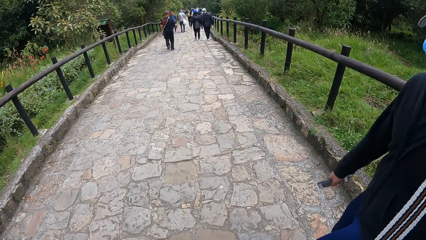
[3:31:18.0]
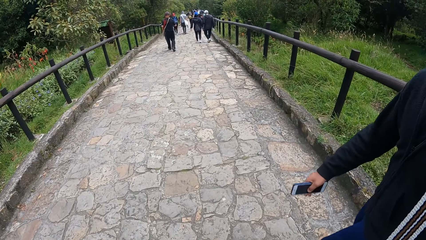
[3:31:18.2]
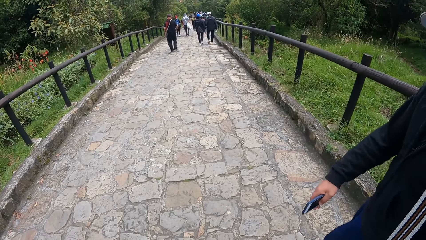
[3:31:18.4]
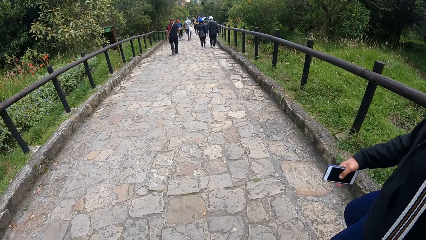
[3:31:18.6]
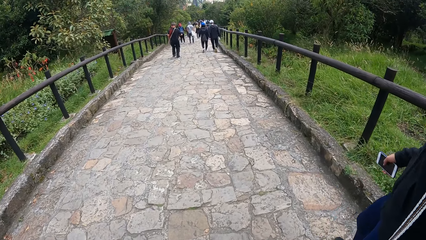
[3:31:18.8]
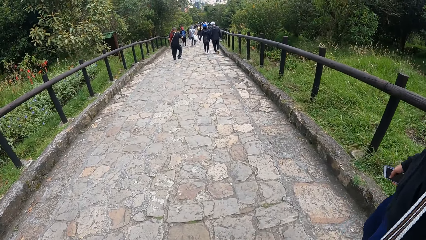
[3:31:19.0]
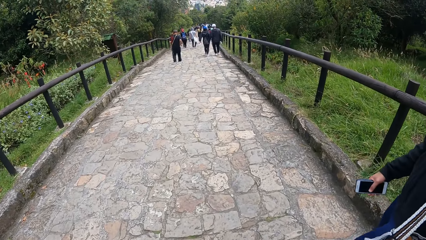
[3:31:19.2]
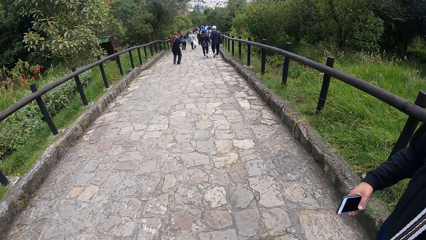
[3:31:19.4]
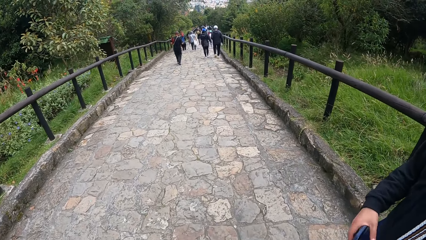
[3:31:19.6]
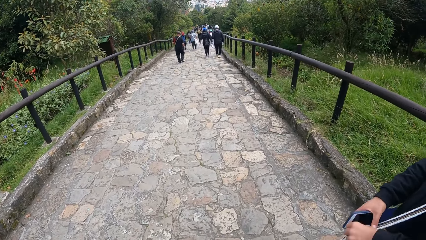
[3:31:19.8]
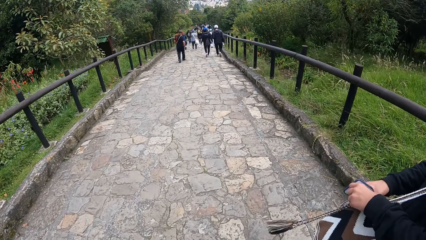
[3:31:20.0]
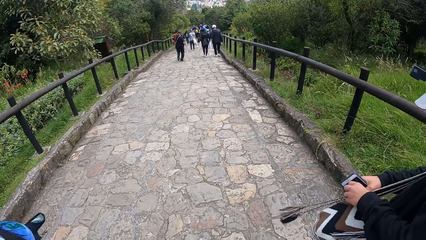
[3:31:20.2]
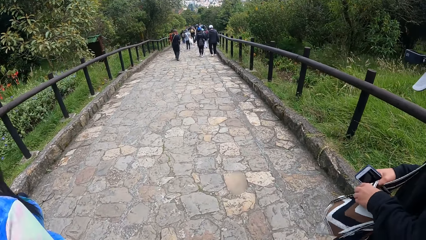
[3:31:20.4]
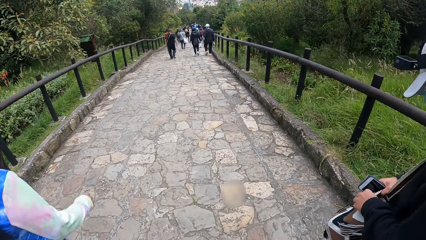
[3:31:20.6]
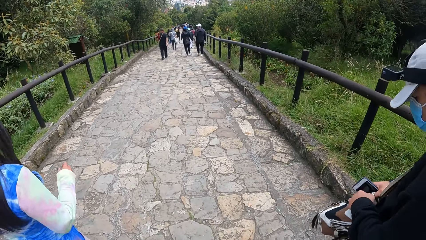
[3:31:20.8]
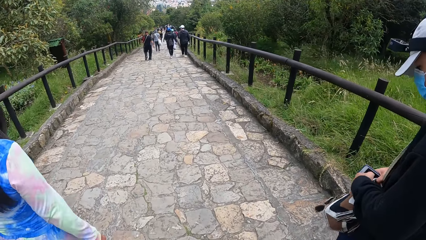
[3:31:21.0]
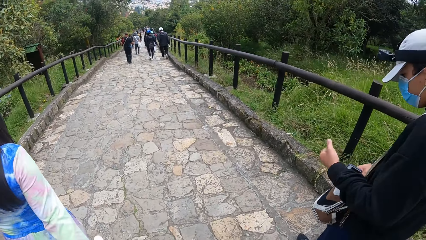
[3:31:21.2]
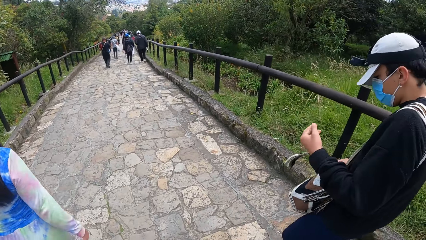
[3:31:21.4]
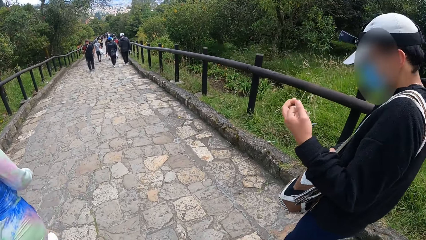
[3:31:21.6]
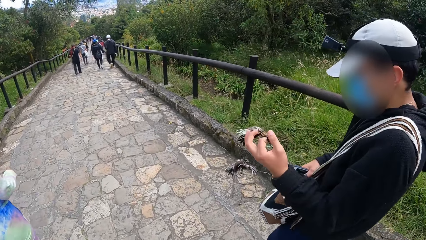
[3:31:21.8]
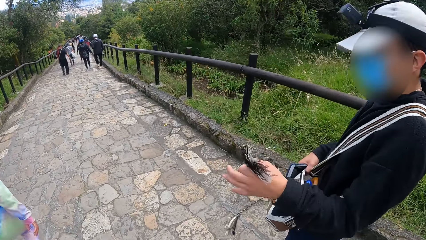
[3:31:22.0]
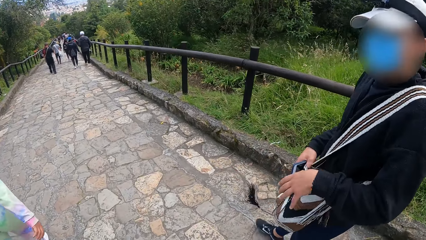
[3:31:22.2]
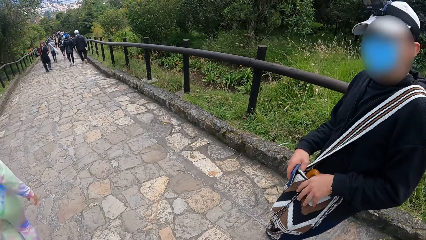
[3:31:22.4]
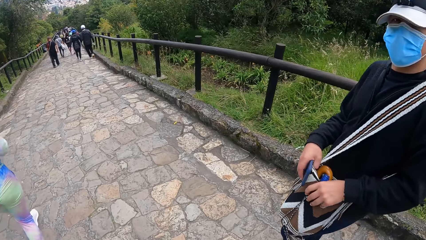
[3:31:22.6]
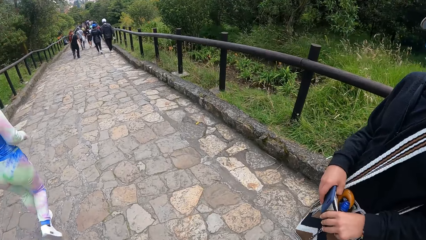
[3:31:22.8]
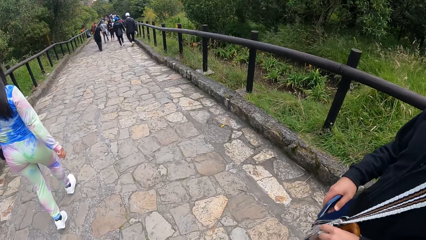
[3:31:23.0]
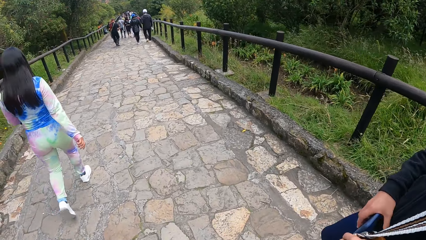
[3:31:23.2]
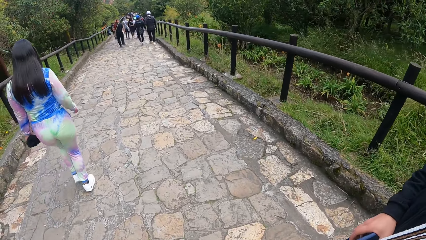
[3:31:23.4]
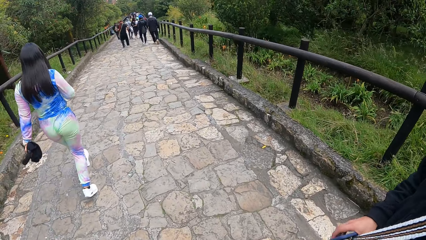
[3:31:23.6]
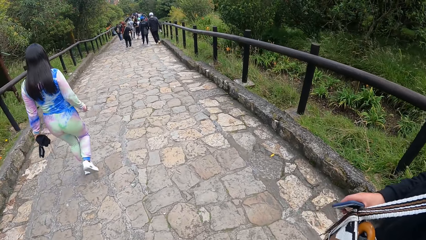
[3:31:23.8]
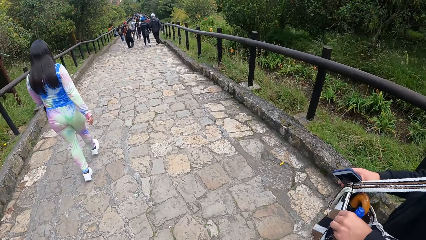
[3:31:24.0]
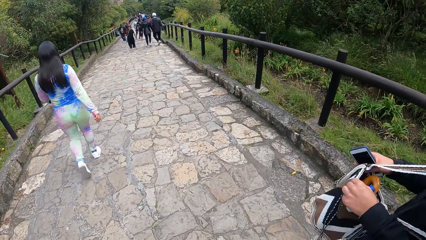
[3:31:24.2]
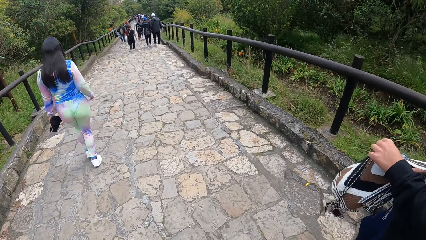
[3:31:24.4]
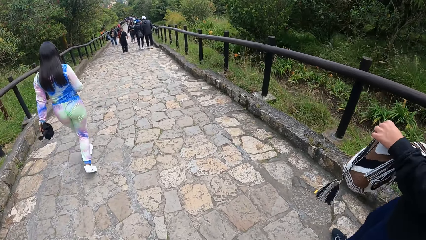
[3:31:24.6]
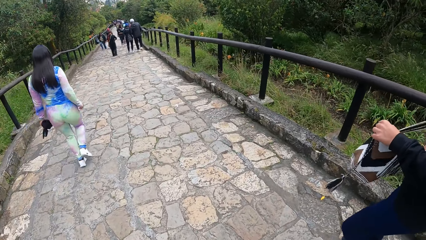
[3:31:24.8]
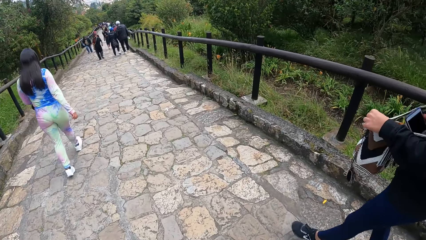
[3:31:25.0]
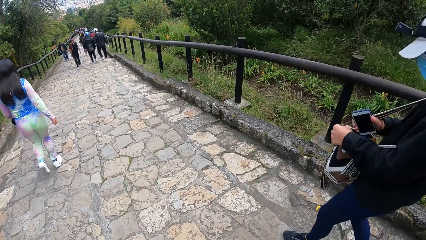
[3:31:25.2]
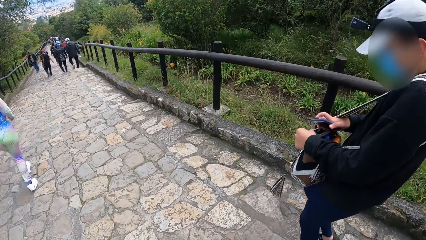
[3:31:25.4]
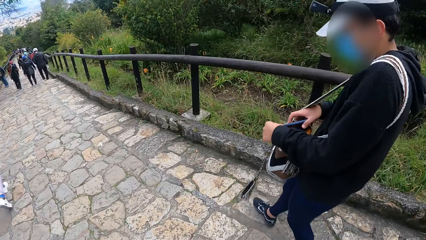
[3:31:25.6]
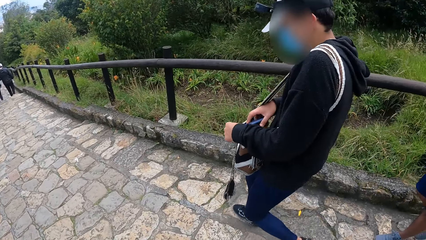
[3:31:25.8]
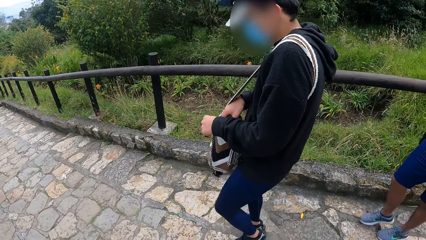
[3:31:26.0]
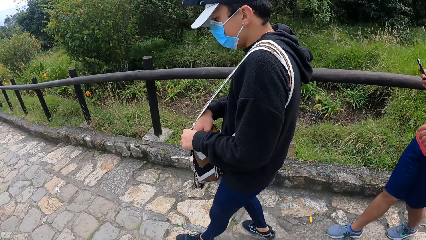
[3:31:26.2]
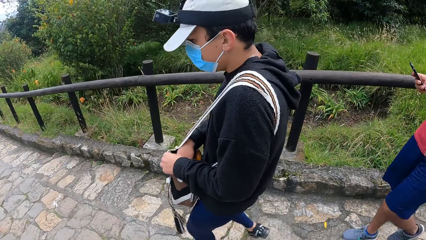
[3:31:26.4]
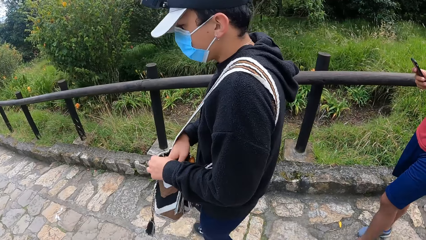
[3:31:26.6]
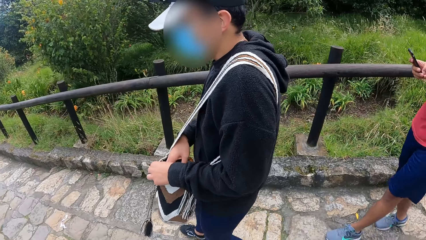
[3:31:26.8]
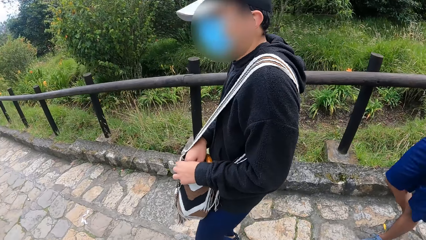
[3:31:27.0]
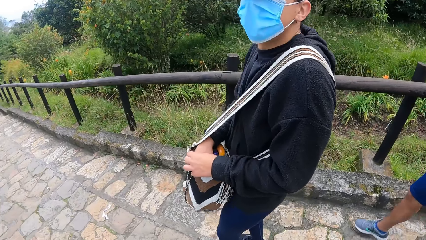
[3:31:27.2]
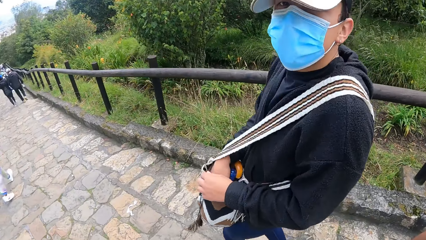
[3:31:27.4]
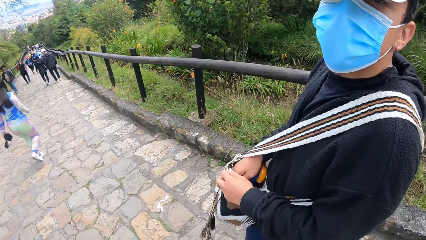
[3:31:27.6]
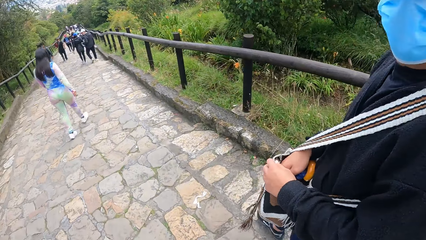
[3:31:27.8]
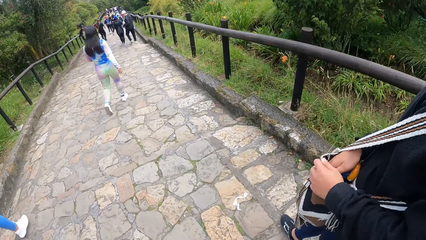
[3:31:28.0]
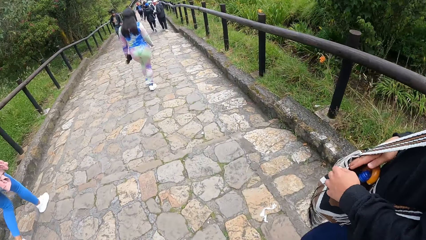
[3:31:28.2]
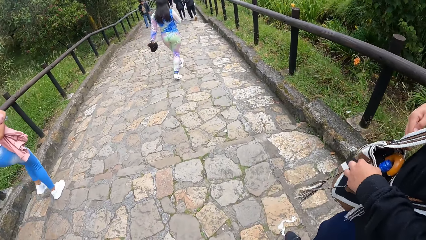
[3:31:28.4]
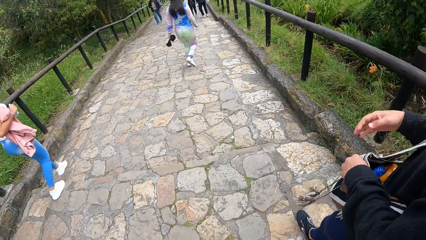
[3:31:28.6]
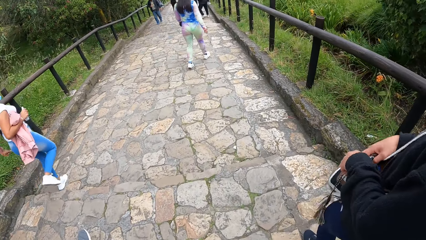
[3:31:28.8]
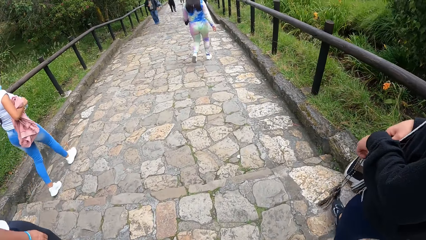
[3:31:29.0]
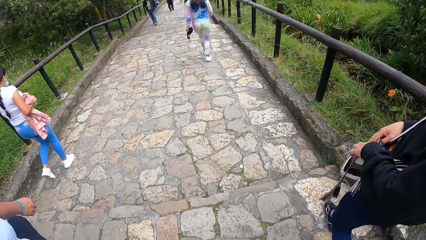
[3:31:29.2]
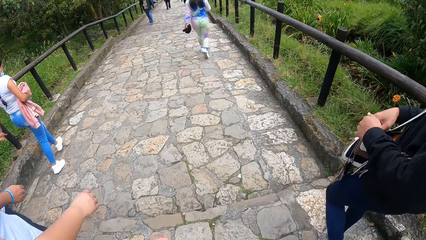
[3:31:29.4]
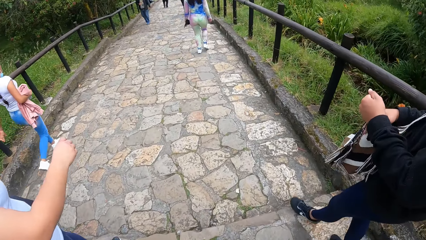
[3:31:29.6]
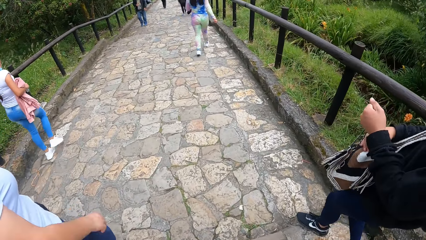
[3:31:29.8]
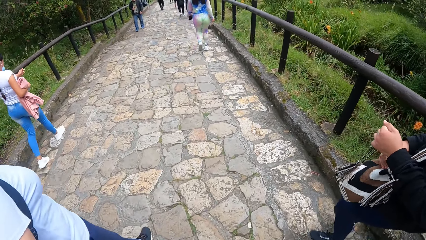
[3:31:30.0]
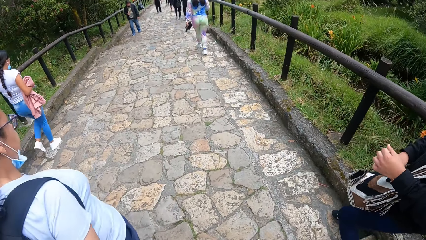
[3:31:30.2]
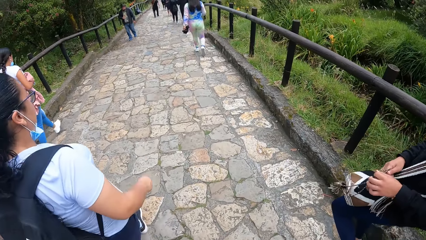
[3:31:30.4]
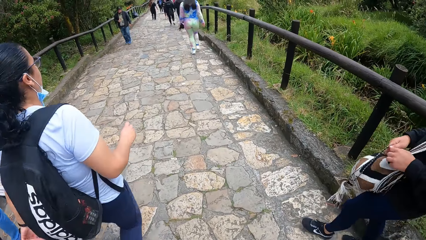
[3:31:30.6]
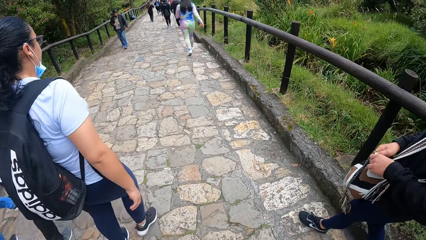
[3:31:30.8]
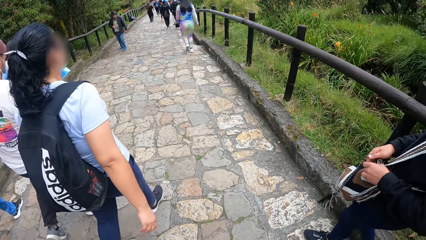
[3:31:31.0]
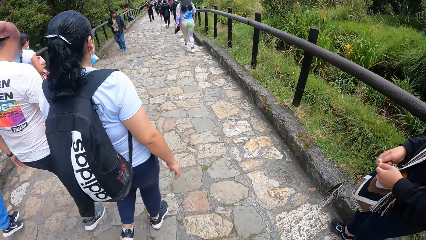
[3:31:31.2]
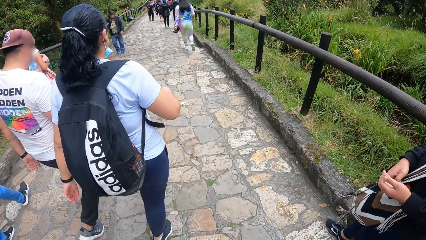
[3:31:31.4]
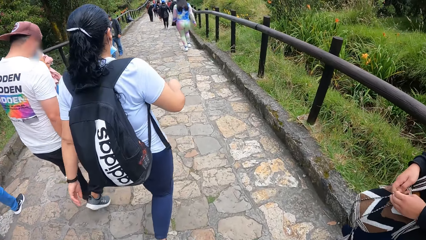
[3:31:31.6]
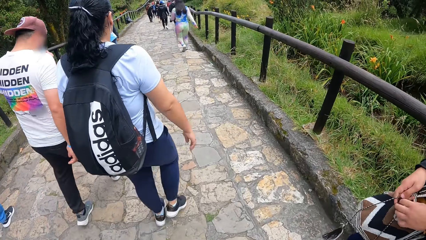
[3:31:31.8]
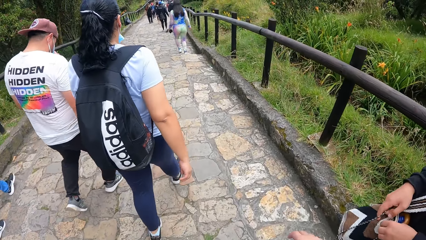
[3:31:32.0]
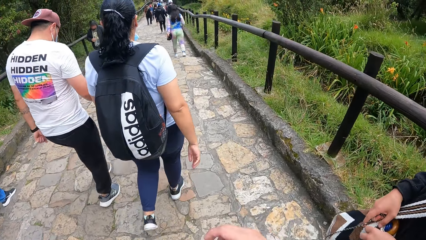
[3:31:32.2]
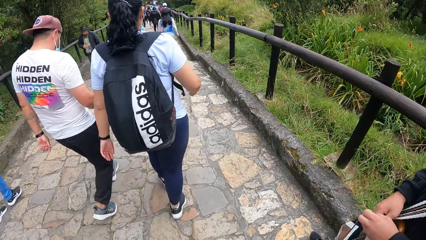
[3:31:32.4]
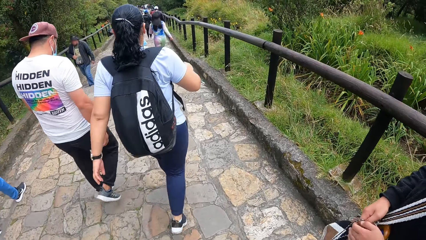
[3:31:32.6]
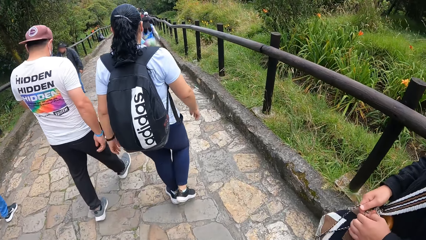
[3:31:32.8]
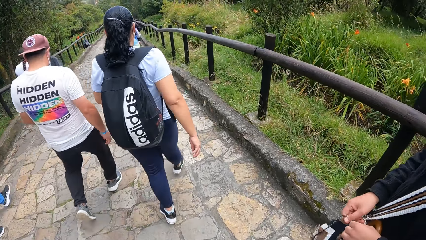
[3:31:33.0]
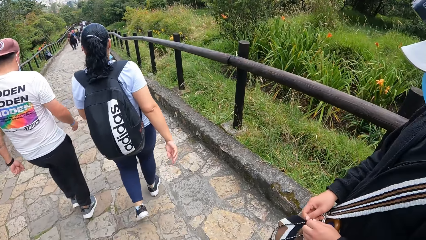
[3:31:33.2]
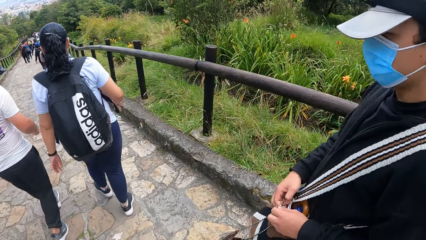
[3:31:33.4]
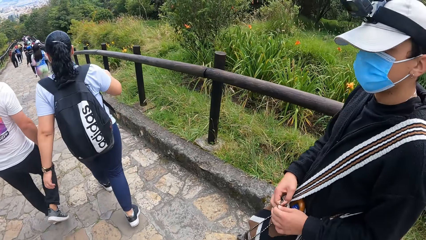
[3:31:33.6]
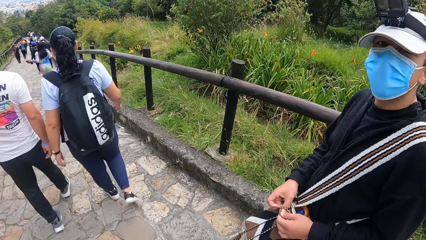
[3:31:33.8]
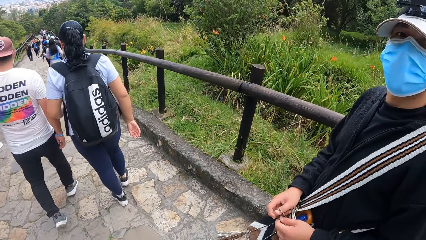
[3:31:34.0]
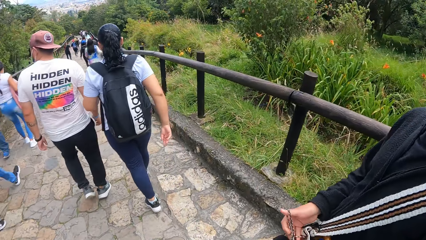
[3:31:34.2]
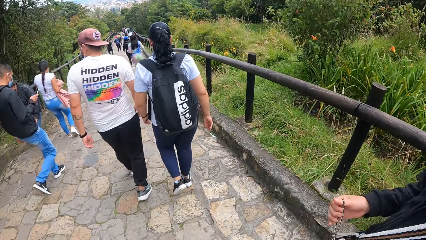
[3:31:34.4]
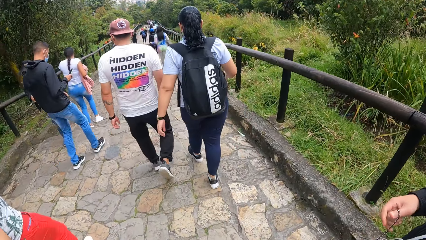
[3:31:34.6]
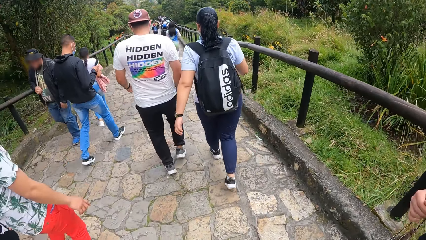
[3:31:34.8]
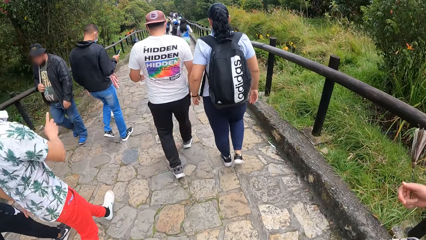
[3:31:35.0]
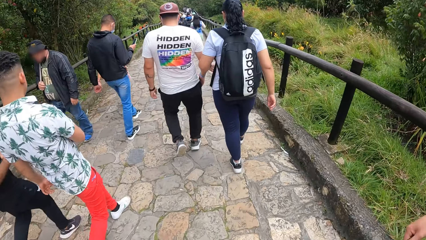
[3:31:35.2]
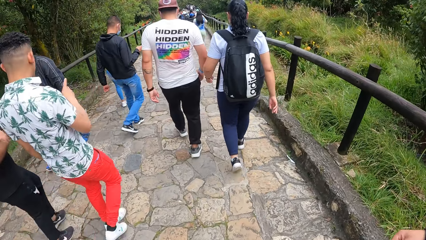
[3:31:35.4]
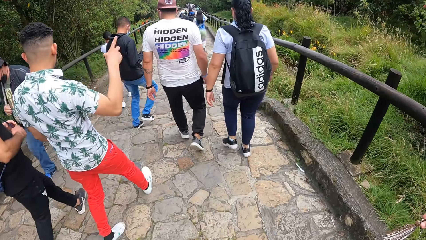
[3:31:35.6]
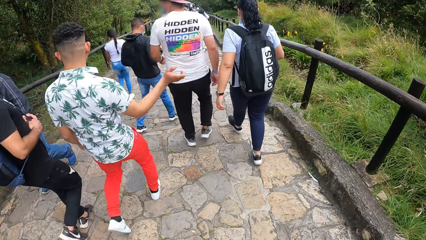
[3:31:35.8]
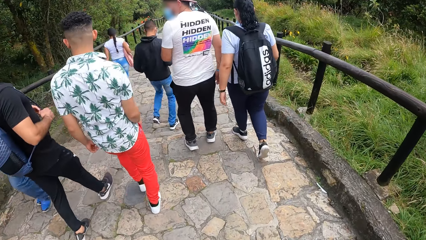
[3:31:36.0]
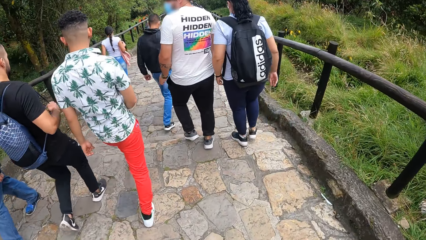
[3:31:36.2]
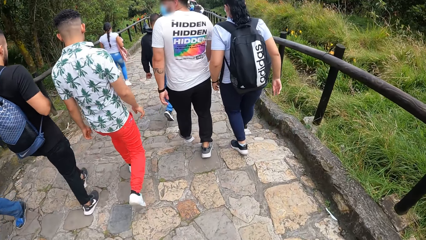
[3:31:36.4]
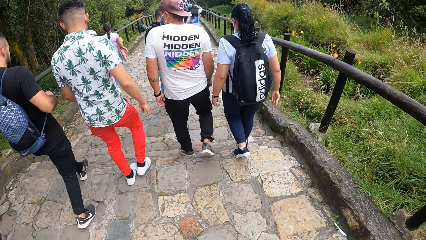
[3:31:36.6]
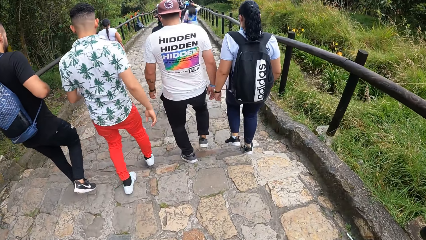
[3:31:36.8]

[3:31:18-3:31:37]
A man unties the bag strings with his left hand. The man opens the bag. The man lifts the bag with both hands and puts the phone in the bag with his right hand. The man ties the bag strings with his hands. The man closes the bag. The man interacts with the camera wearer. The camera wearer converses with the man.
